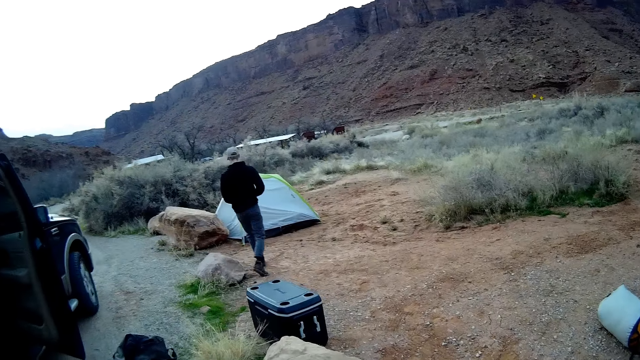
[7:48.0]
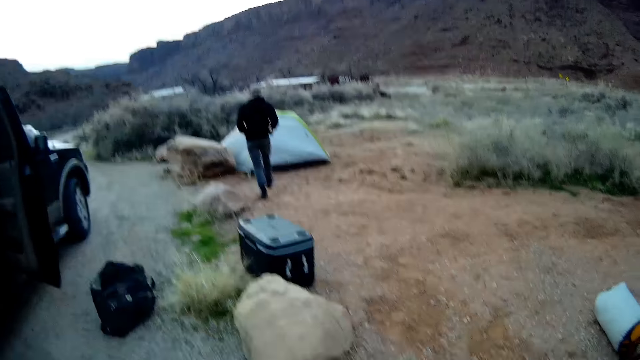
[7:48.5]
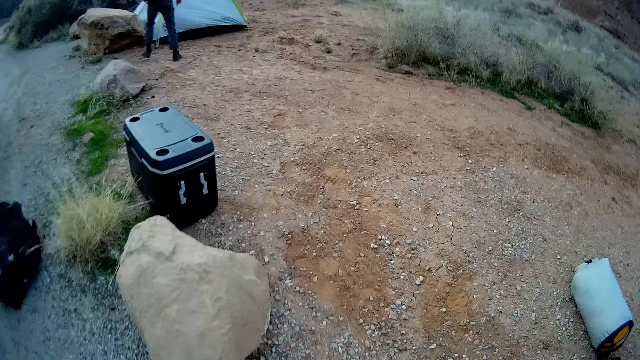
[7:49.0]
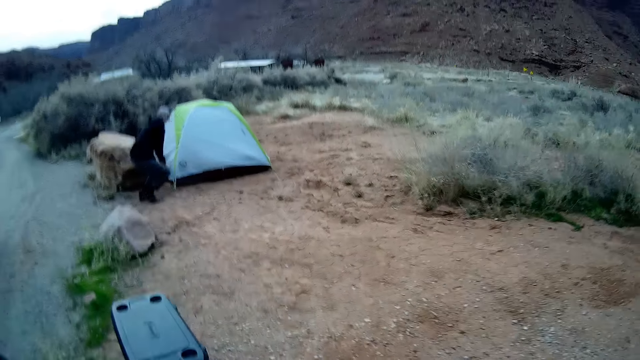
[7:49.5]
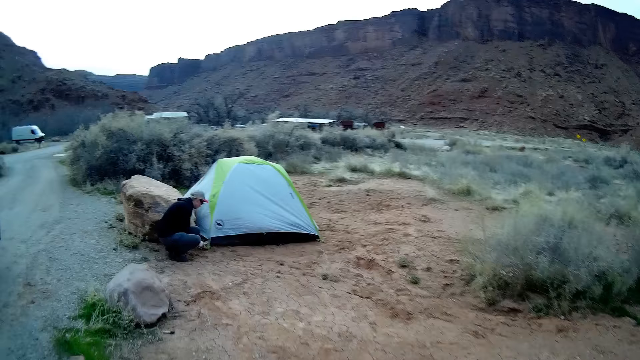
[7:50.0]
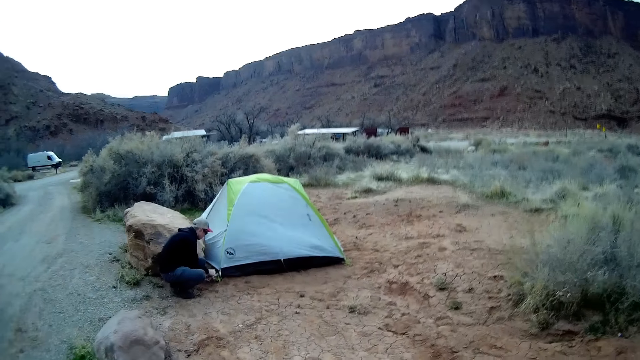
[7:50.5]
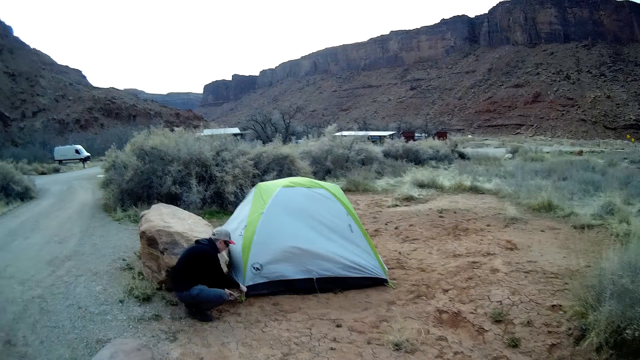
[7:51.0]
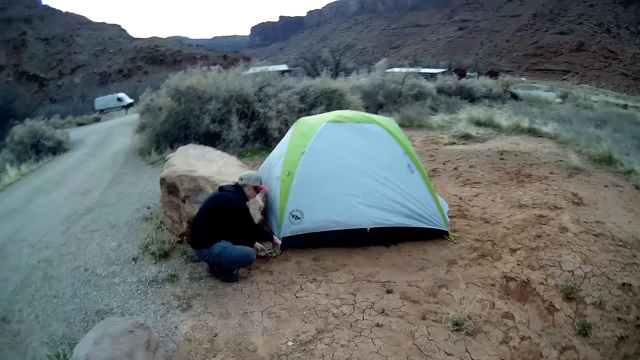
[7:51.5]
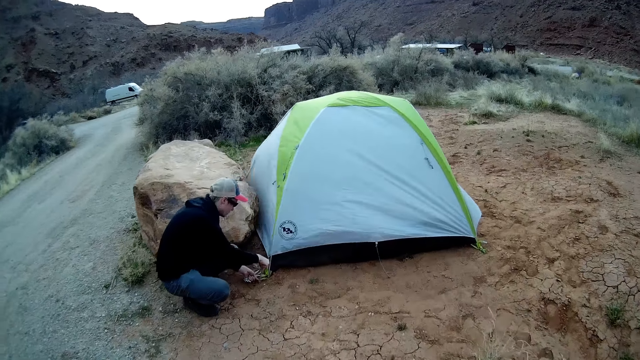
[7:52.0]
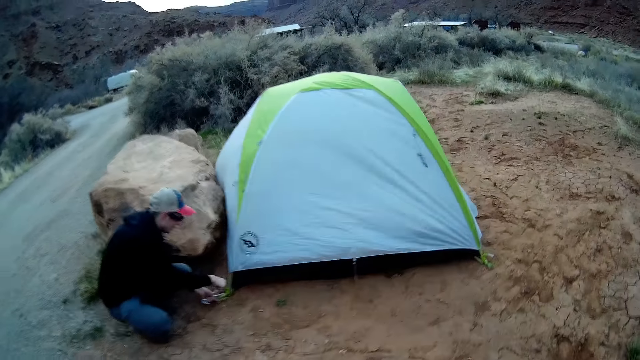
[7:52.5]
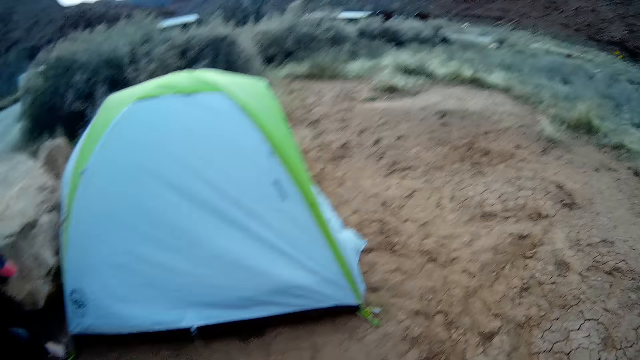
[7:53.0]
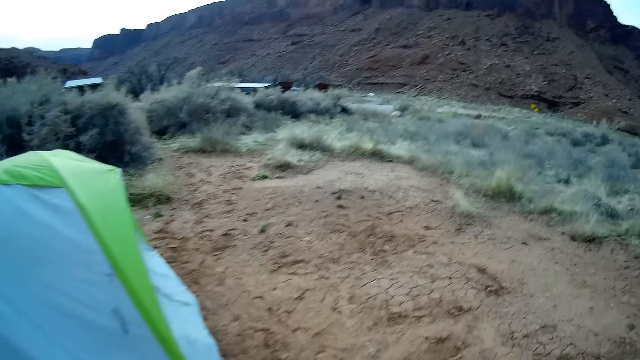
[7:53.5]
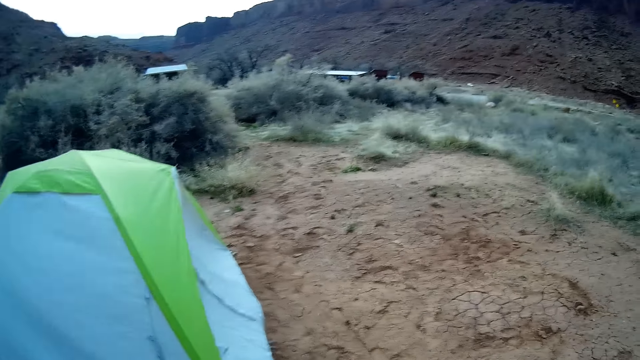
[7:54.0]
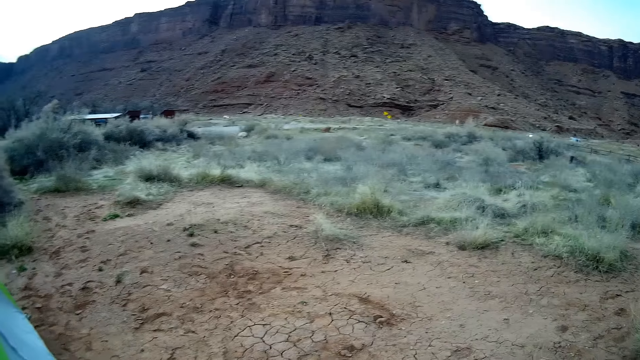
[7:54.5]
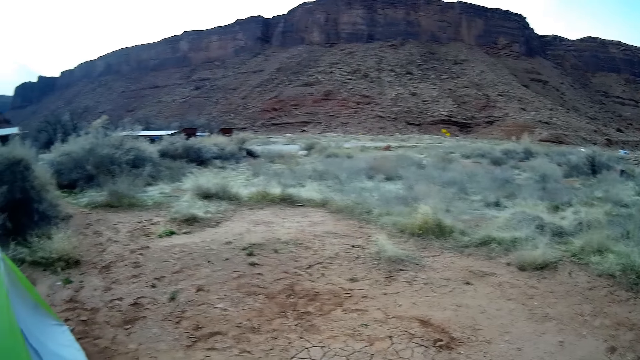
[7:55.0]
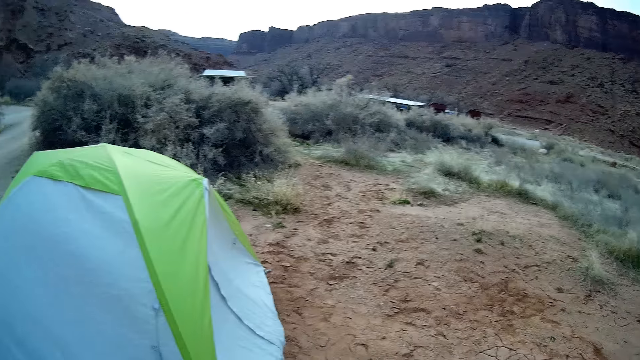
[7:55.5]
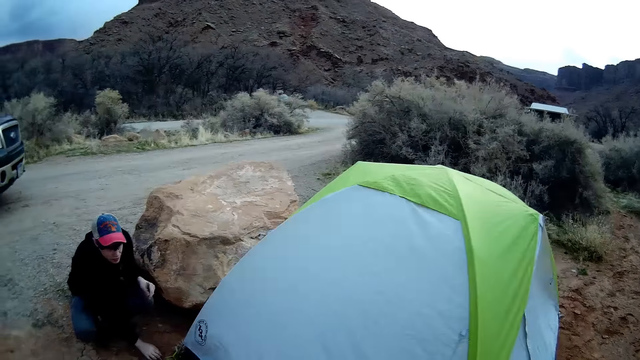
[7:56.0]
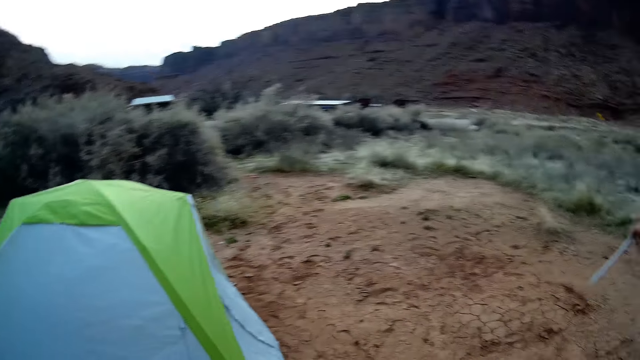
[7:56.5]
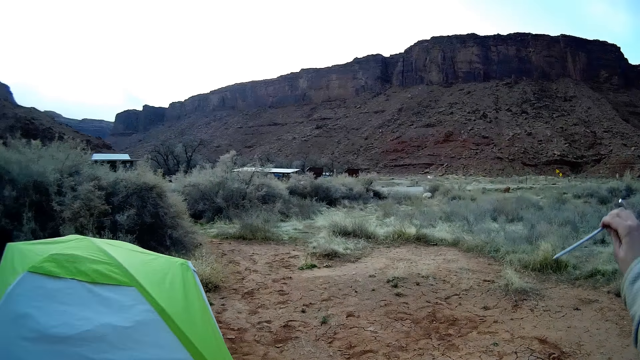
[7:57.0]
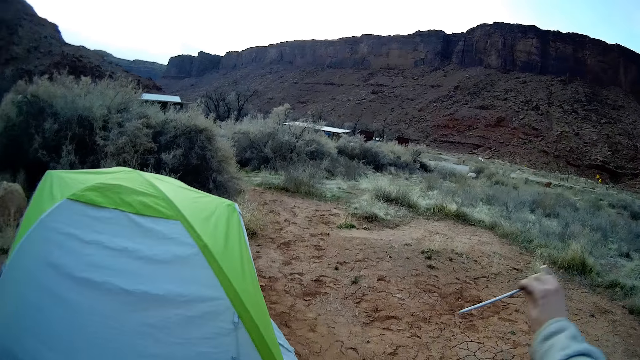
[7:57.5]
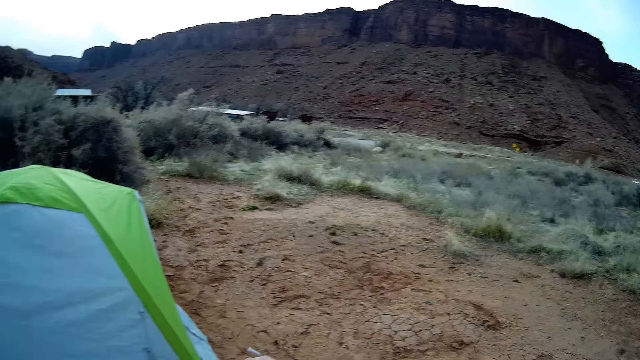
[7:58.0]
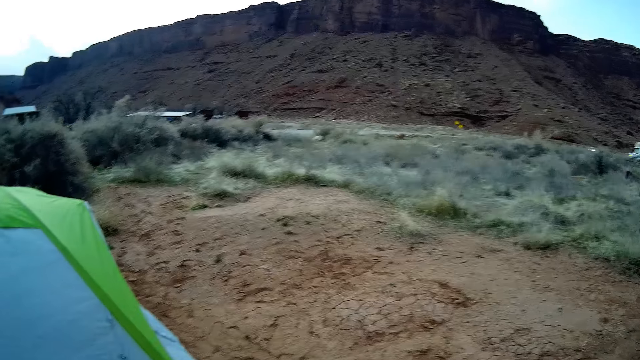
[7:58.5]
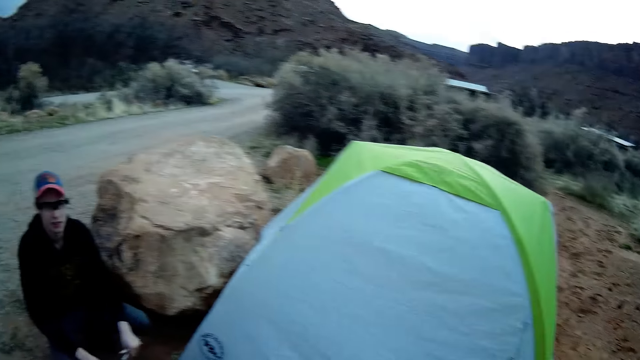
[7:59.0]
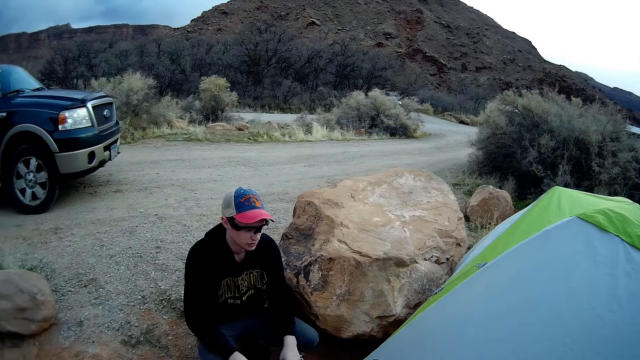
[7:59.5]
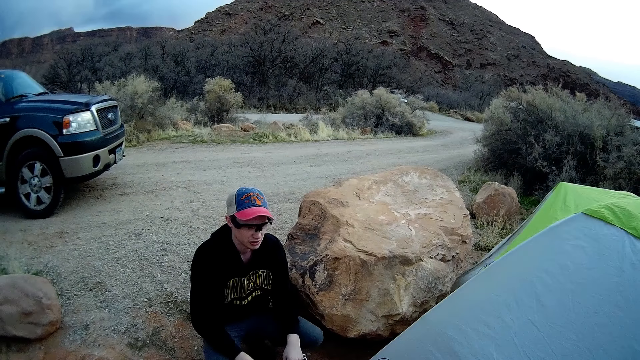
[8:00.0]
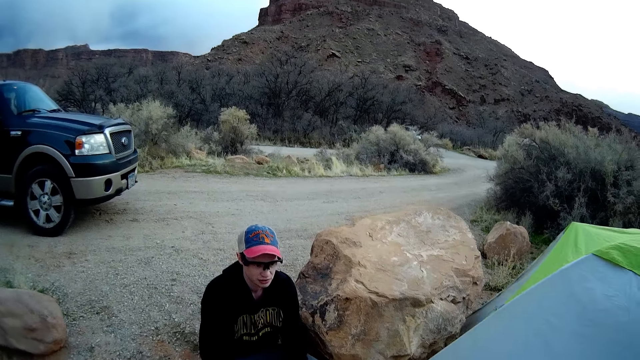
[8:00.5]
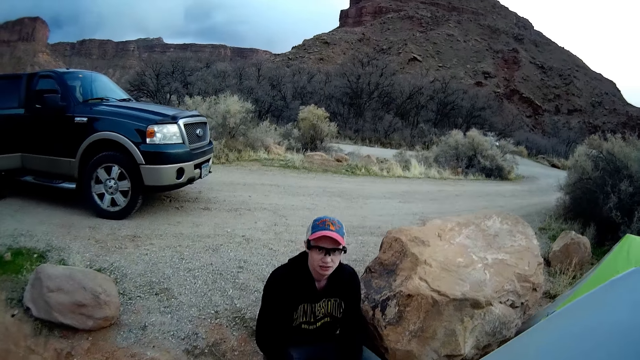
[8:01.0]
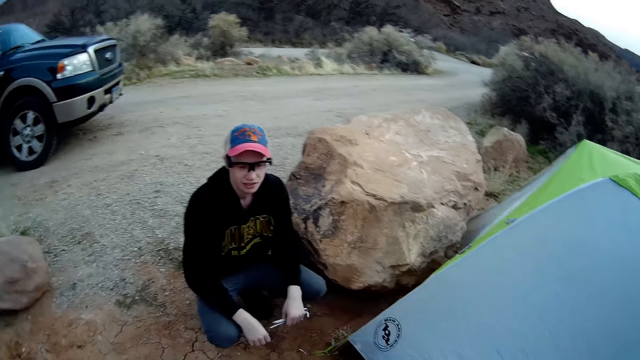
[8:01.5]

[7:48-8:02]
A man joins the tent on the edge ropes. The camera wearer approaches the tent, stands near the tent, and stares around. They gesture and move an L wrench in the air. They stare at the man.

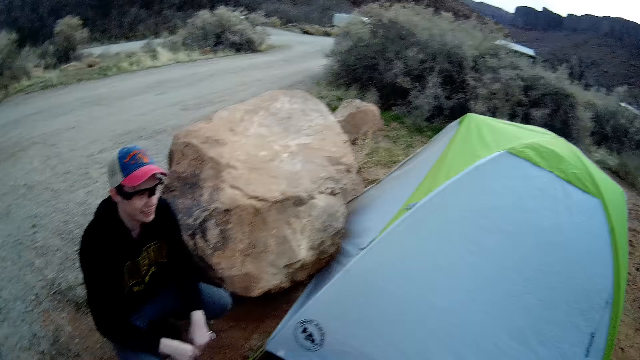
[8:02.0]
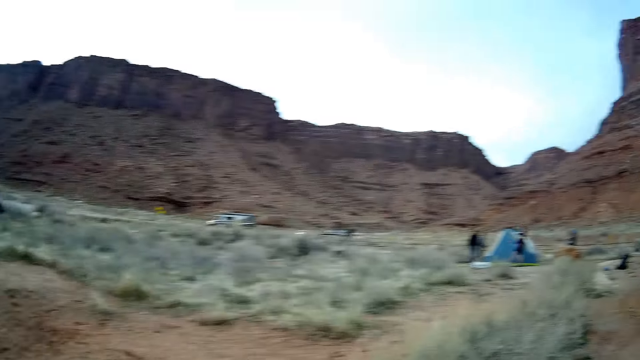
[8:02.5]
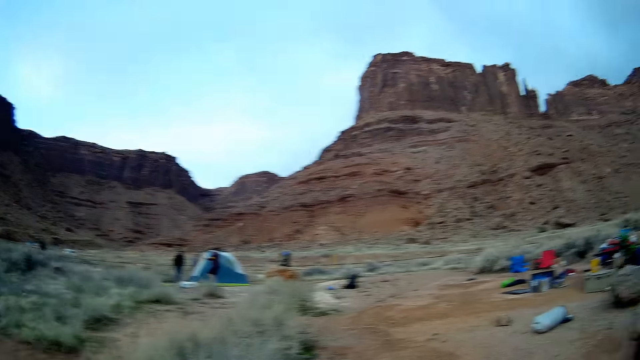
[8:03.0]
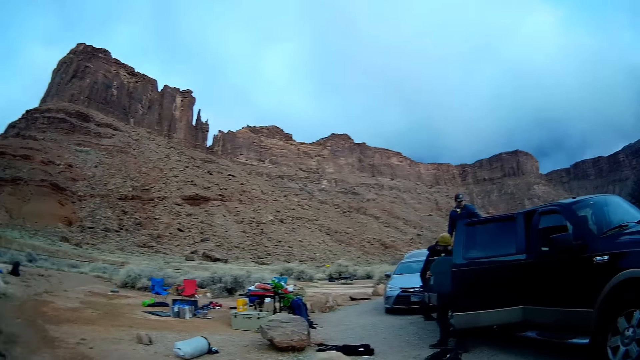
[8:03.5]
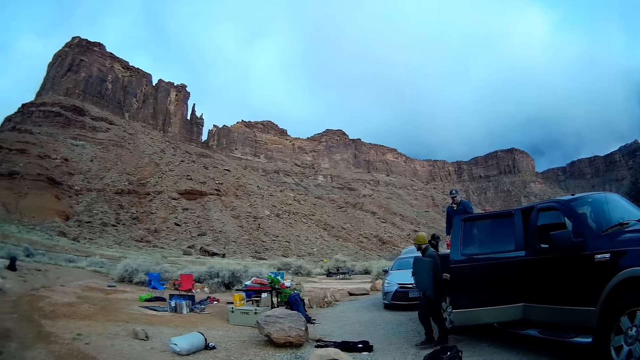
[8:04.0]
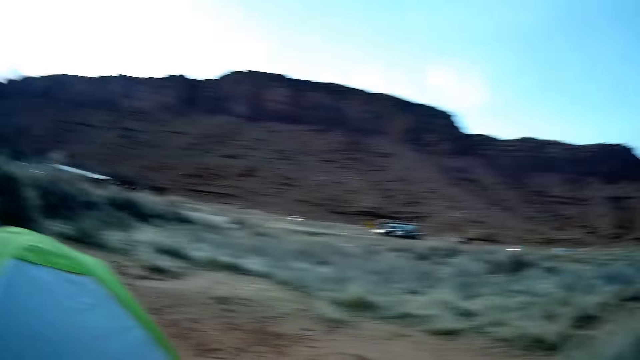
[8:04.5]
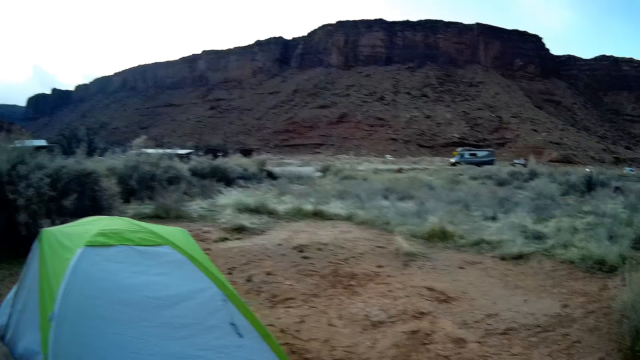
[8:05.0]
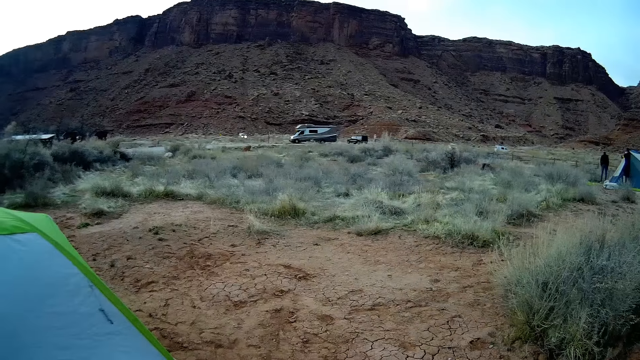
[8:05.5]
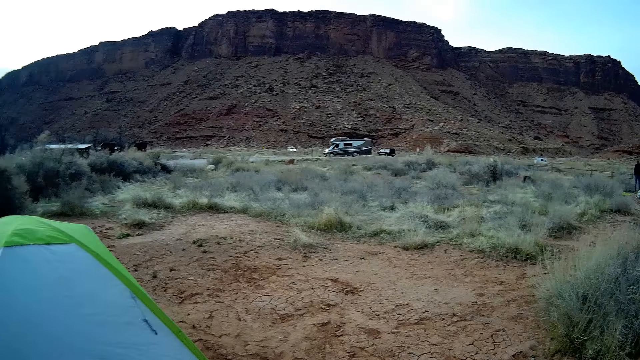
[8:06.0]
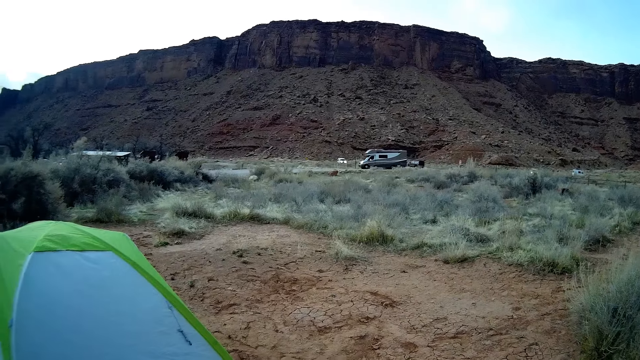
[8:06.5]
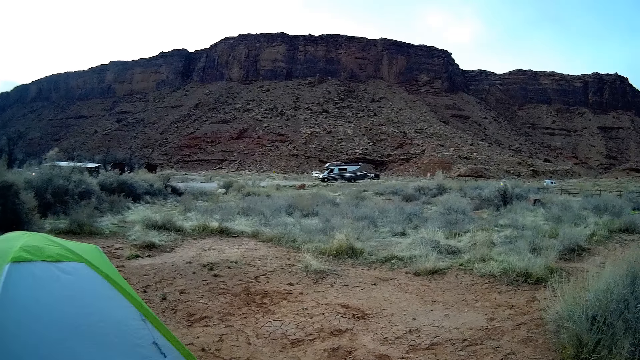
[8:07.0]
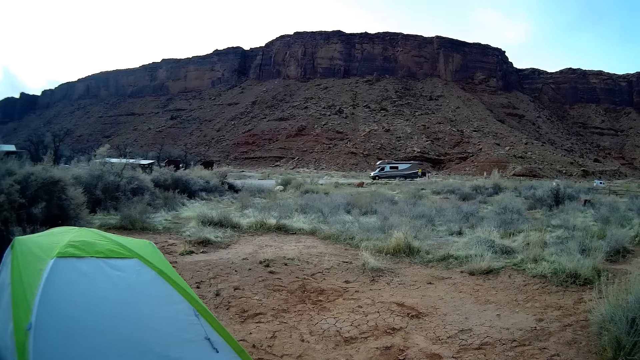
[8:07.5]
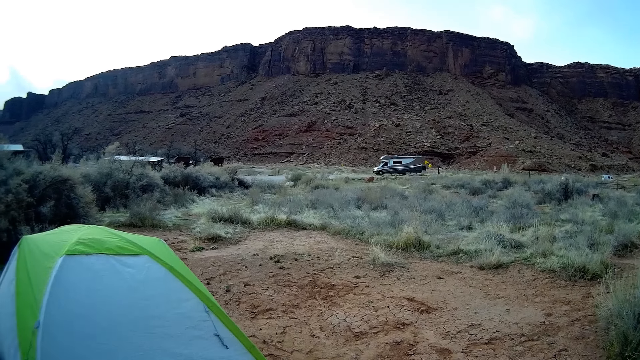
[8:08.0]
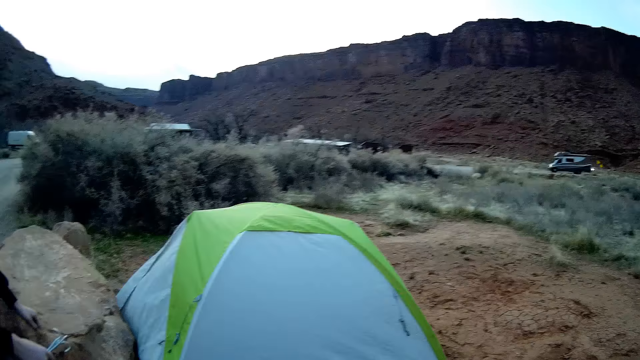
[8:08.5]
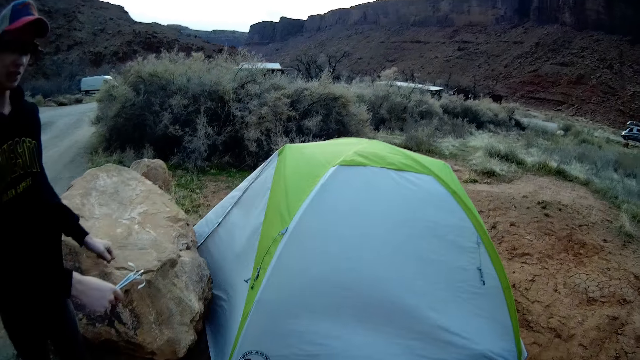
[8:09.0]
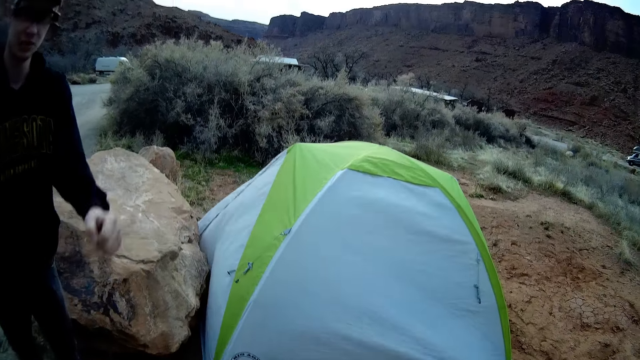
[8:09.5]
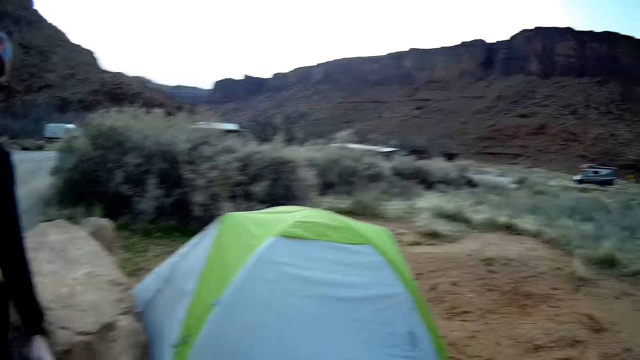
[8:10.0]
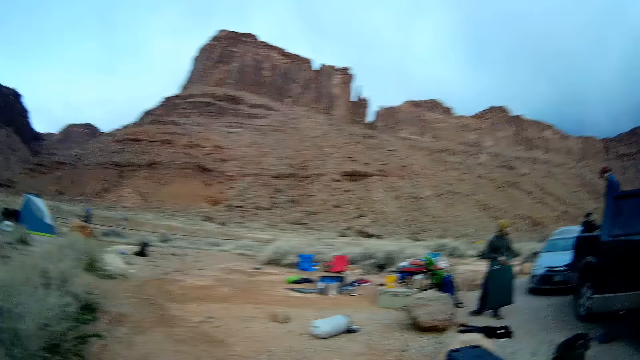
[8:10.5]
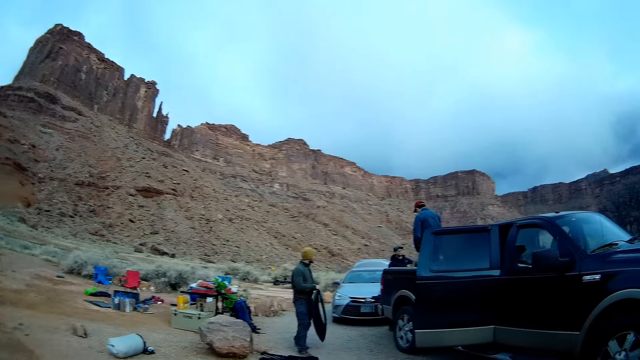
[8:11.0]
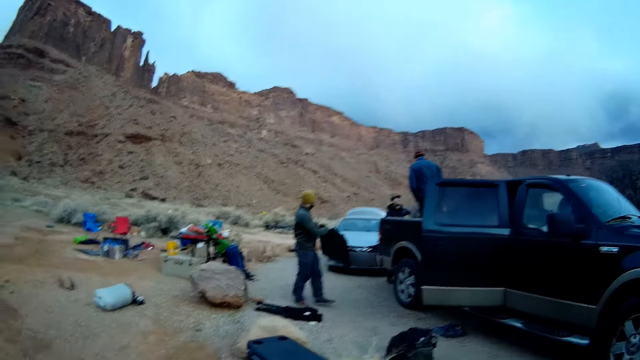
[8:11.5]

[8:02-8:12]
The camera wearer stares around at people on the ground. They stare at a person. They walk to the pickup.
